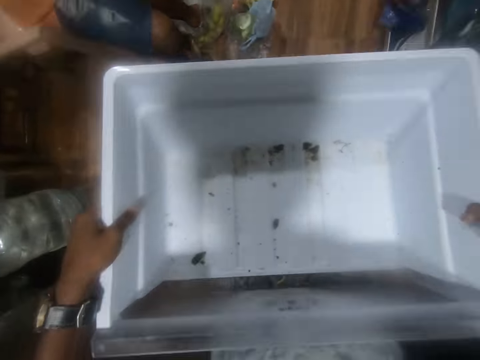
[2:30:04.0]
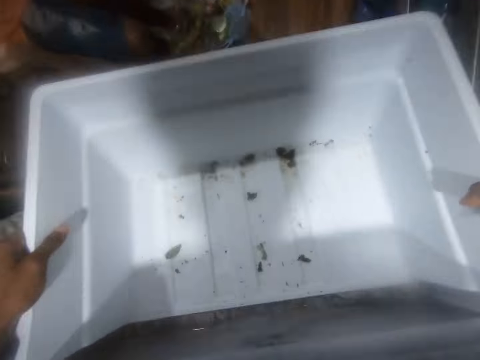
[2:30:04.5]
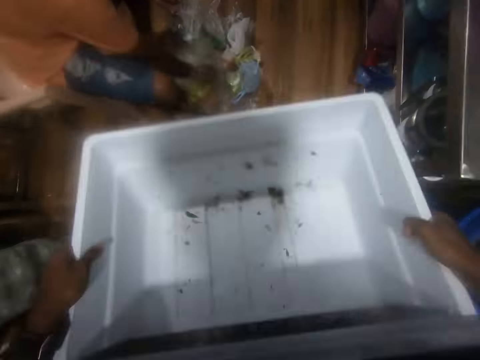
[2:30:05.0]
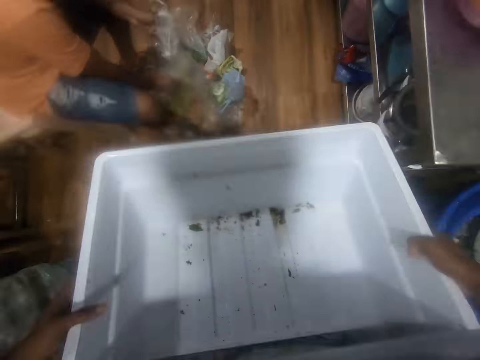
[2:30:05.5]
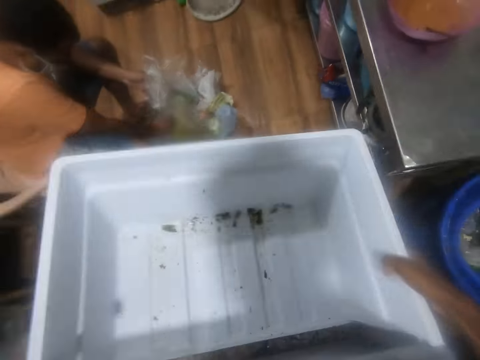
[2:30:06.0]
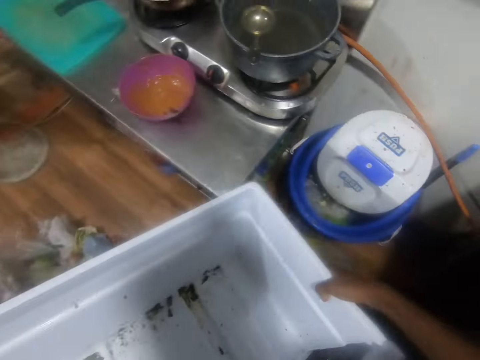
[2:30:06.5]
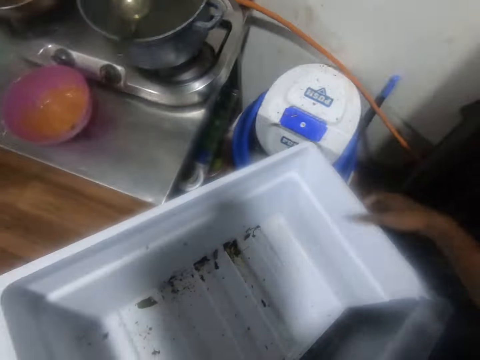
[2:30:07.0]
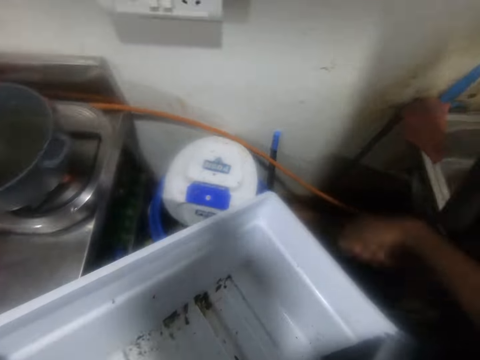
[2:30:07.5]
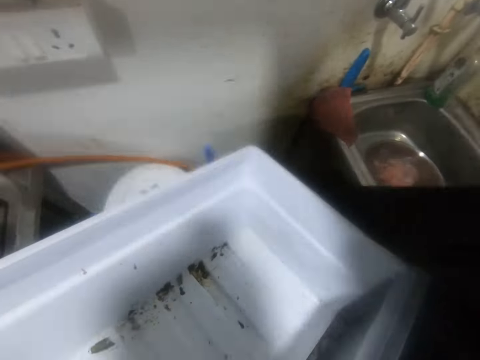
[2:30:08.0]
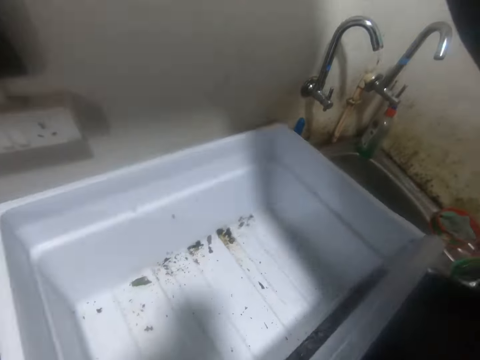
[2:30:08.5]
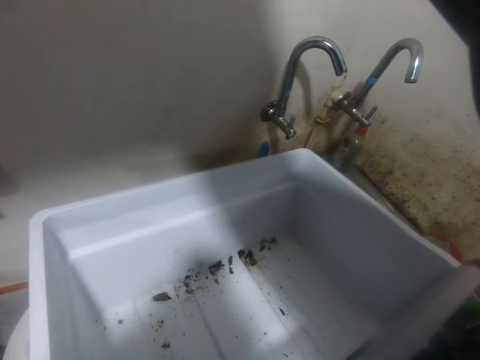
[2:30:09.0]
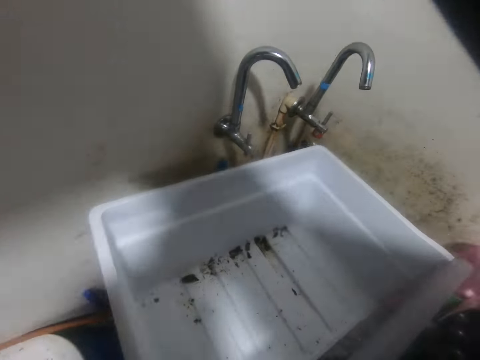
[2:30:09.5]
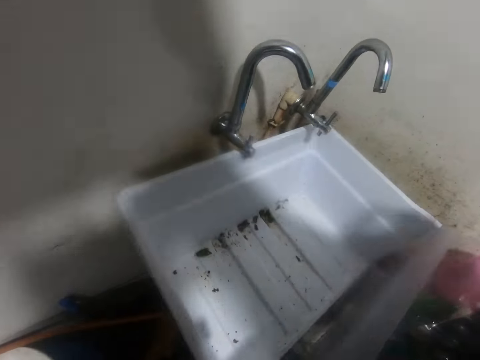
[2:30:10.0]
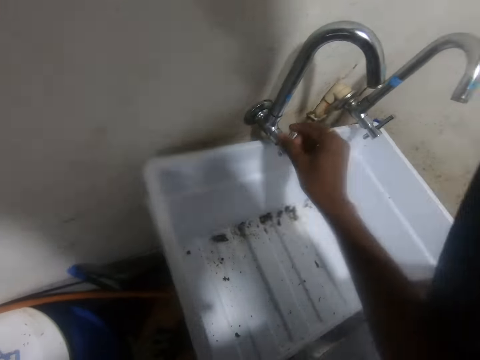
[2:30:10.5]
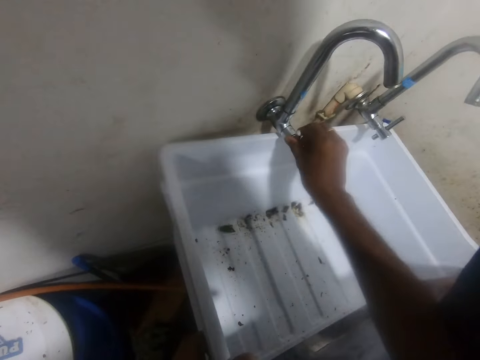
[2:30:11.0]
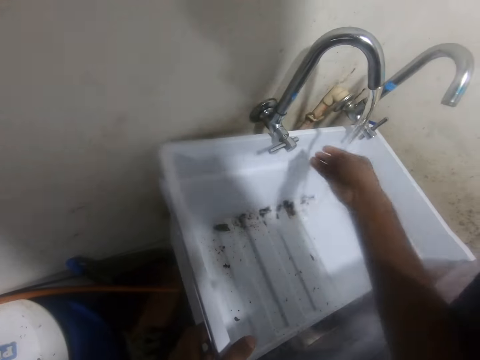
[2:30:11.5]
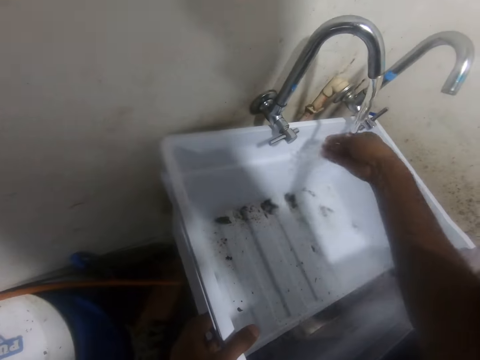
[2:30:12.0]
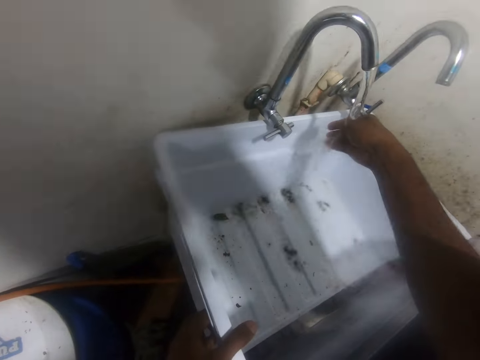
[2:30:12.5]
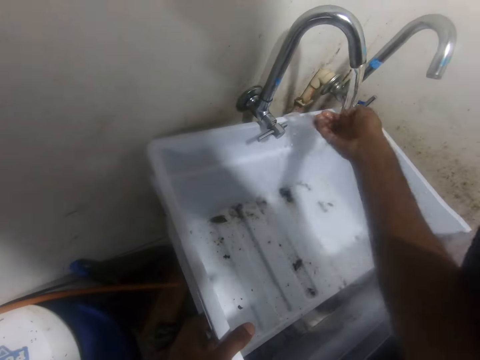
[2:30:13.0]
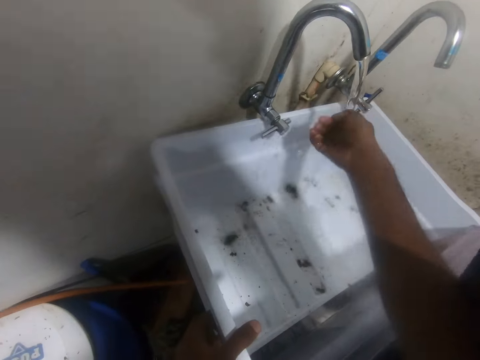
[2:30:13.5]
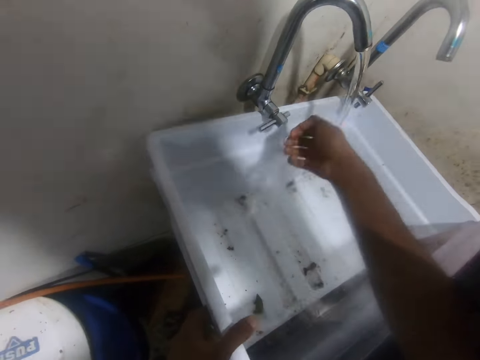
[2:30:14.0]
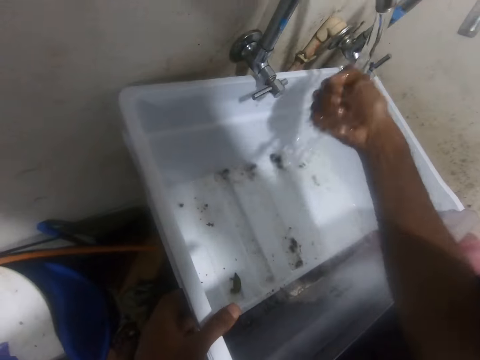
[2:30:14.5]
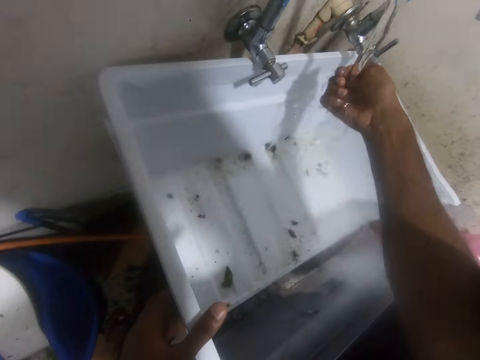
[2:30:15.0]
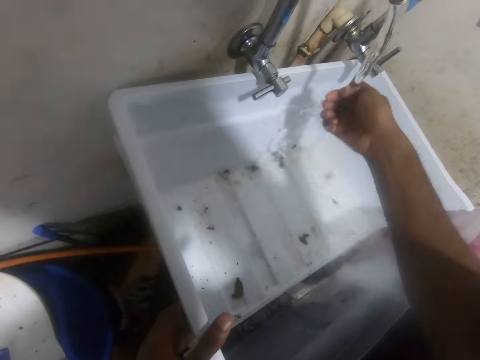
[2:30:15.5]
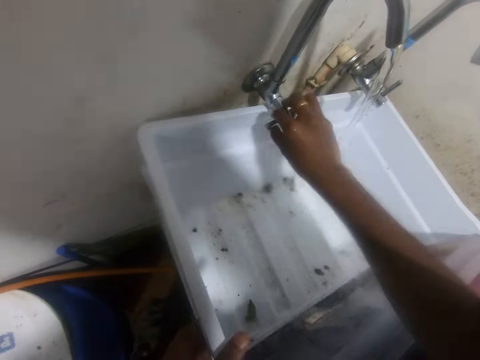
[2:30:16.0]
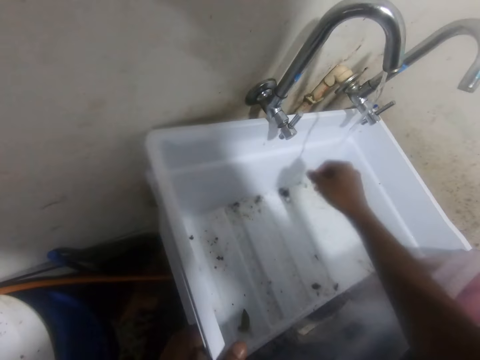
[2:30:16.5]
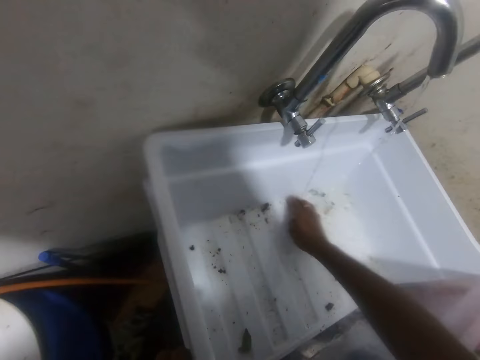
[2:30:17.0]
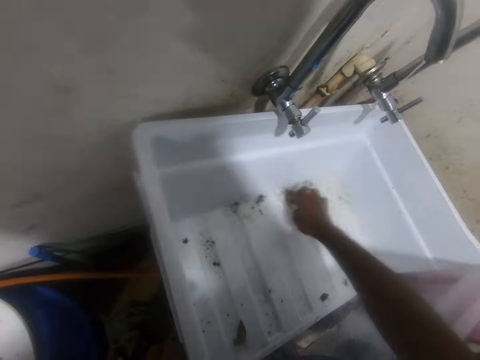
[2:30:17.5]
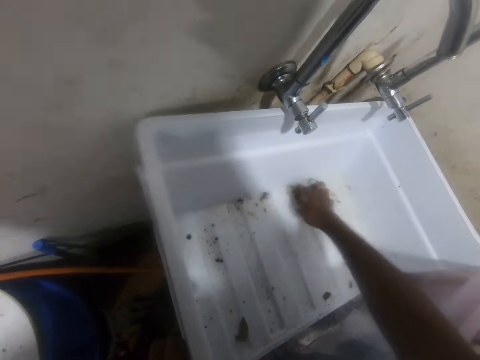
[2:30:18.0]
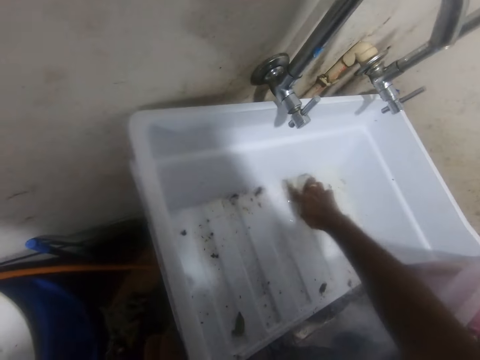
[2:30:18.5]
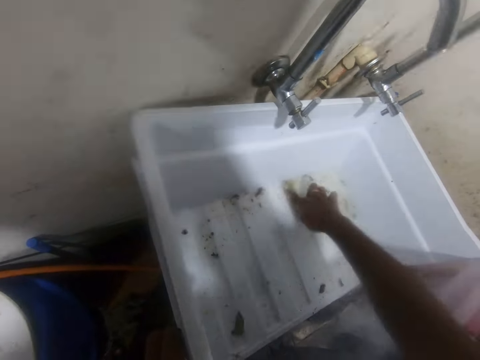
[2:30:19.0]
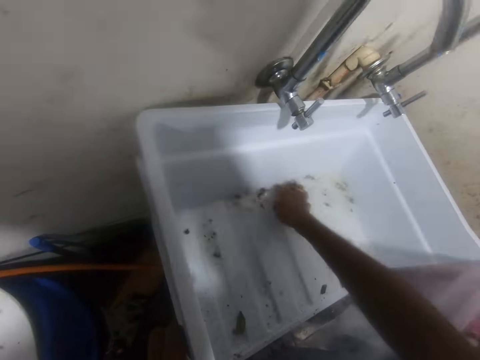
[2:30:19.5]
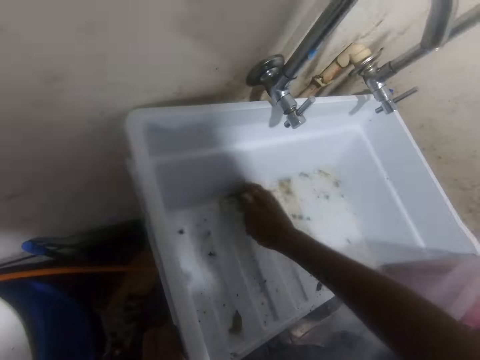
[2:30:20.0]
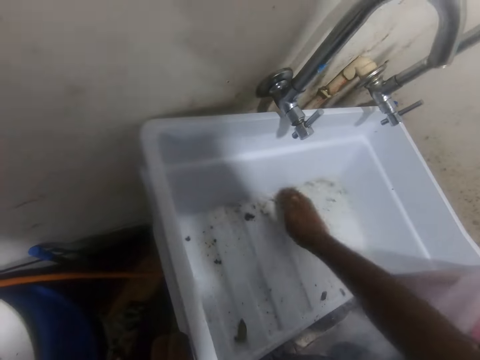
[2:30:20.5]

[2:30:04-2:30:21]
The camera wearer moves a curtain to the side with his right hand. He places the freezer tray or container on a kitchen sink with his left hand. He opens a tap on the kitchen sink with his right hand. He washes his right hand with water from the tap on the kitchen sink. He pours water with the right hand onto the bowl. He turns off the tap on the kitchen sink with his right hand. He cleans the freezer tray with his right hand and removes the remains on the container with the right hand.

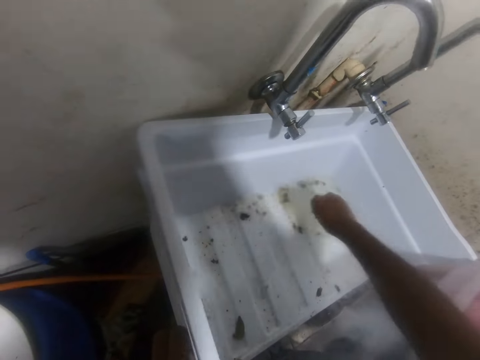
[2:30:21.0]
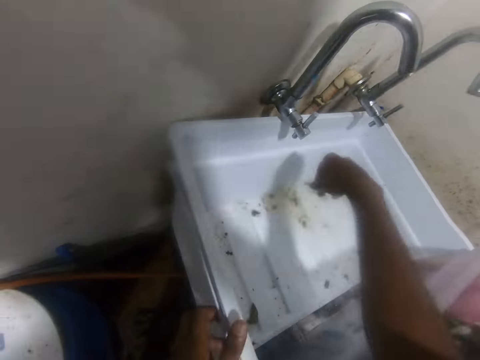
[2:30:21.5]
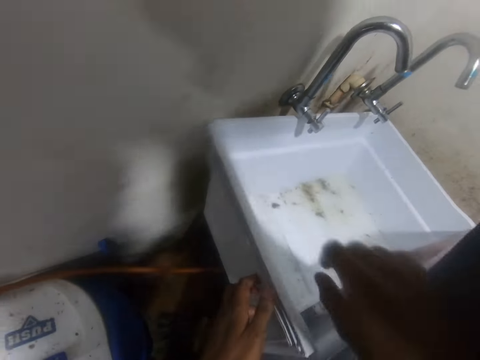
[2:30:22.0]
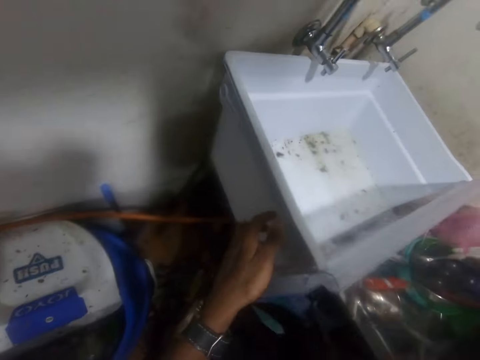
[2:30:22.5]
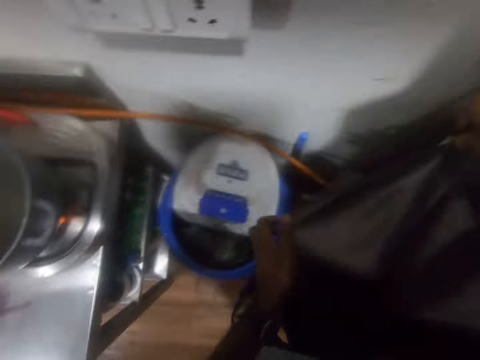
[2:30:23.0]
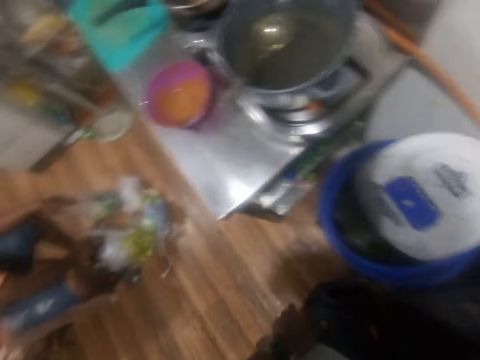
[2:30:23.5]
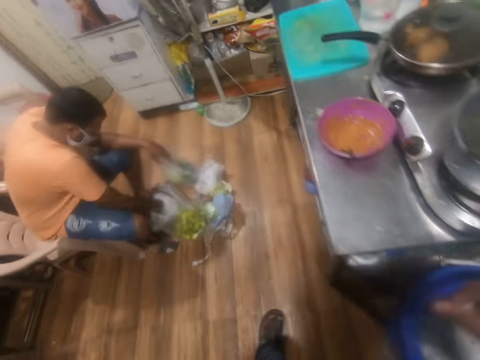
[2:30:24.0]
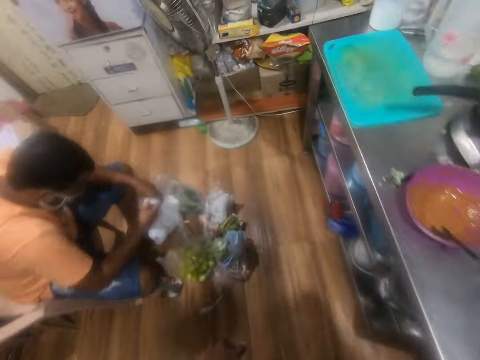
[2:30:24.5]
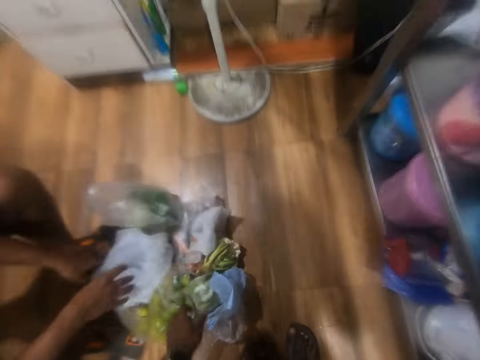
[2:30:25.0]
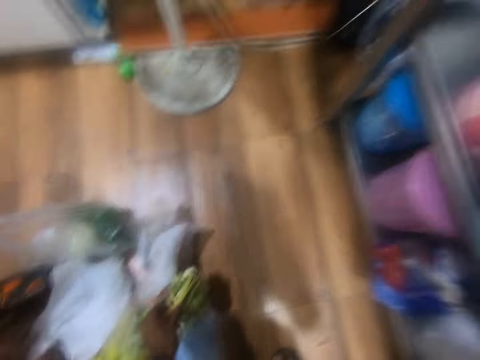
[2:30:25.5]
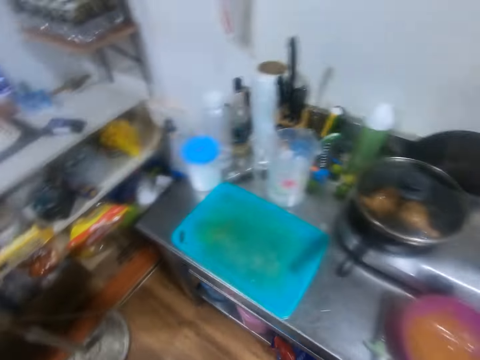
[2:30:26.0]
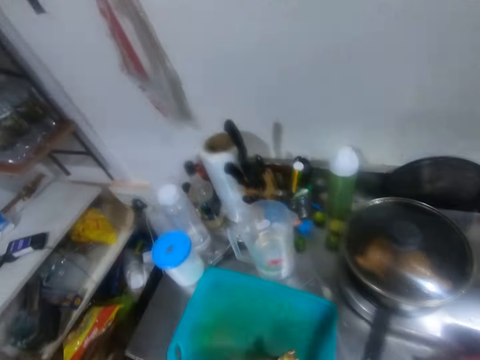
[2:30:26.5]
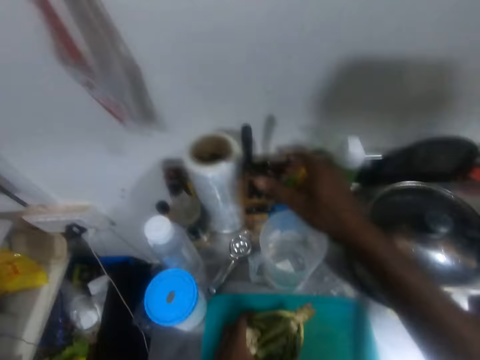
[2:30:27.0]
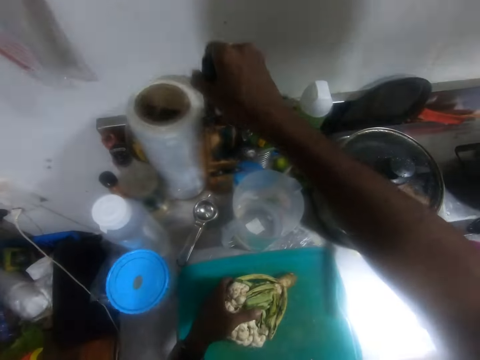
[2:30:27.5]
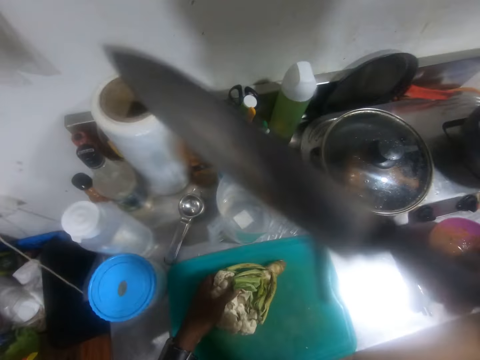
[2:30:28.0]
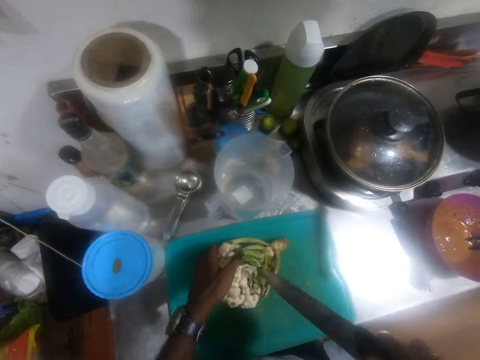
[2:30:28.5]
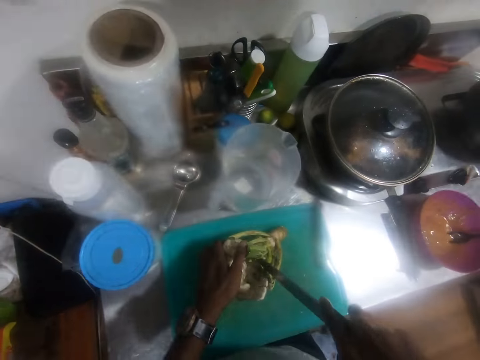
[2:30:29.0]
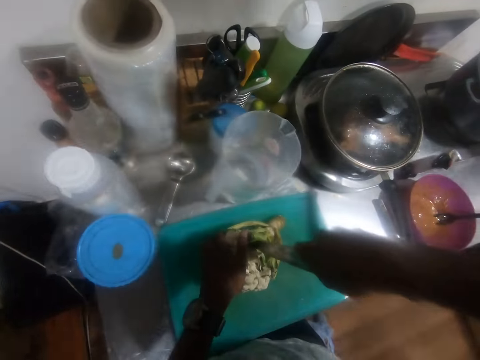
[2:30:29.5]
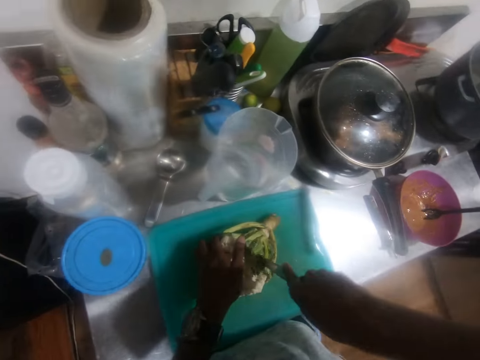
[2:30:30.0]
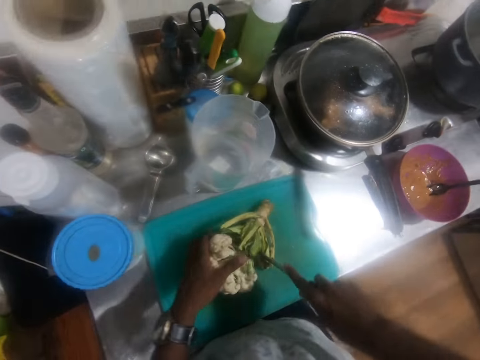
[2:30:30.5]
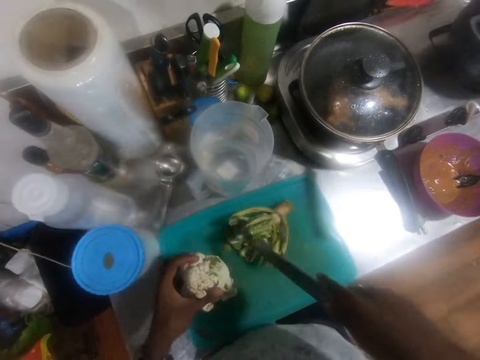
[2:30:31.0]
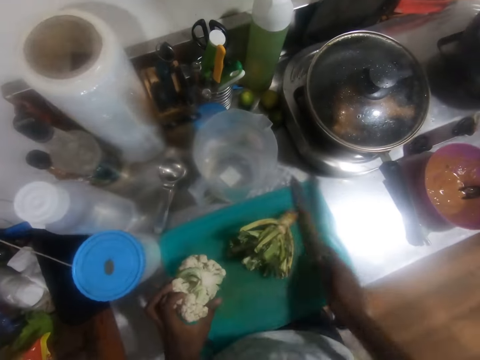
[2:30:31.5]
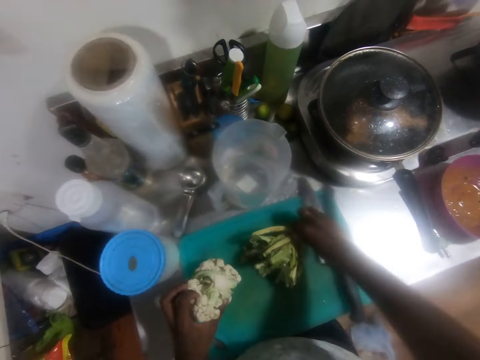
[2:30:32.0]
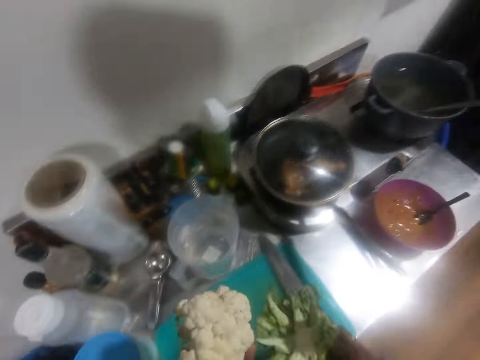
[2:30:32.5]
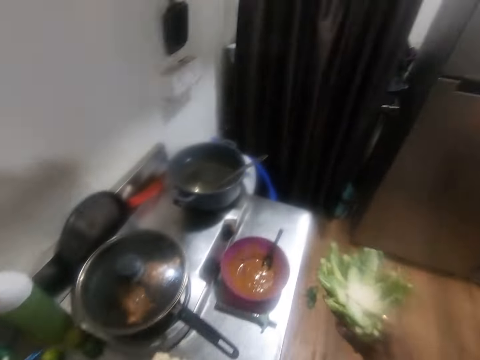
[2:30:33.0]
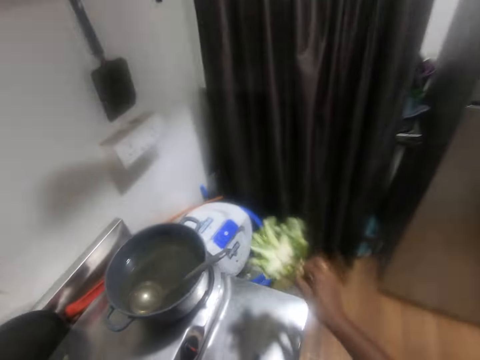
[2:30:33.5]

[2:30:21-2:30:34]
The camera wearer moves the curtain with his right hand. A man picks up a polythene bag from the floor with his right hand. The camera wearer picks up a cabbage from the floor with his left hand. He drops the cabbage on a chopping board on a kitchen counter with his left hand. He picks up a knife from a rack on the kitchen counter with his right hand. He cuts the cabbage on the chopping board on the kitchen counter with the knife in his right hand. He drops the knife on the chopping board on the kitchen counter with his right hand. He picks up the cabbage pieces on the chopping board on the kitchen counter with both hands.
